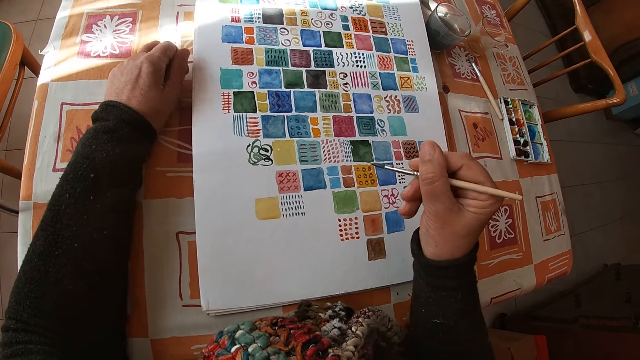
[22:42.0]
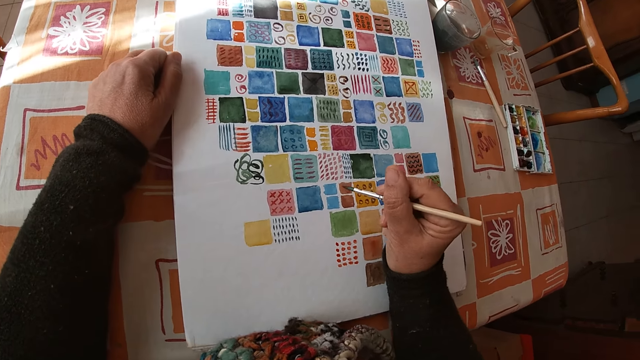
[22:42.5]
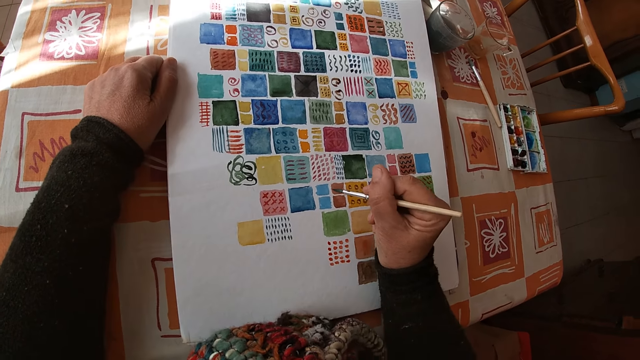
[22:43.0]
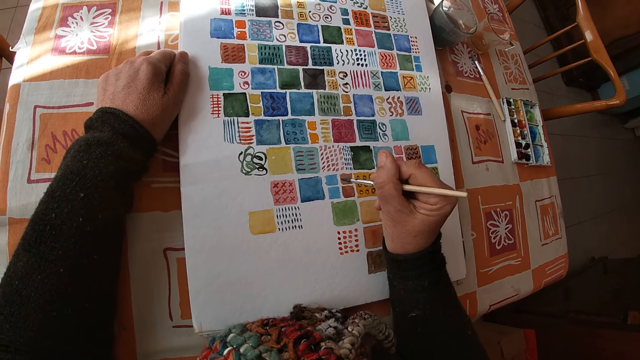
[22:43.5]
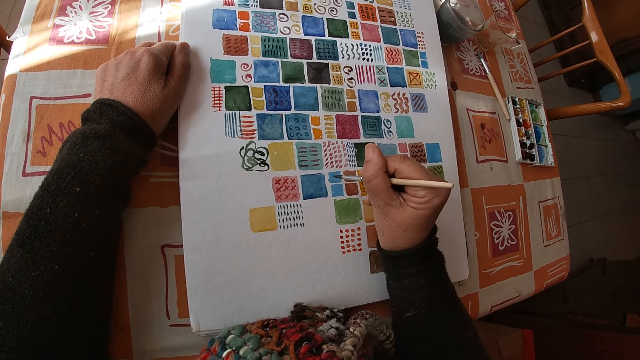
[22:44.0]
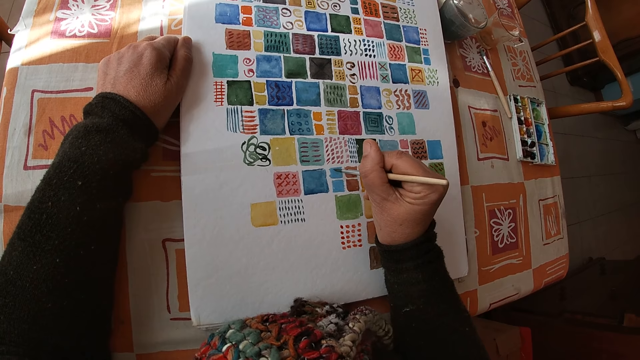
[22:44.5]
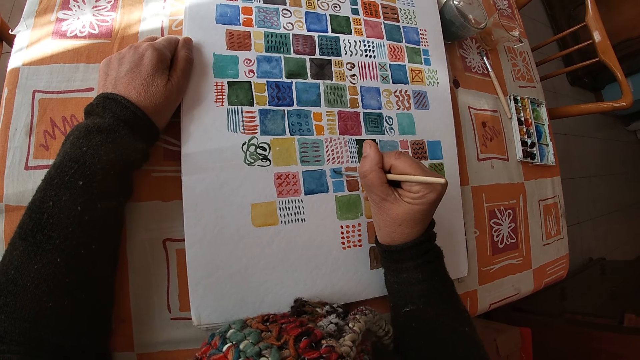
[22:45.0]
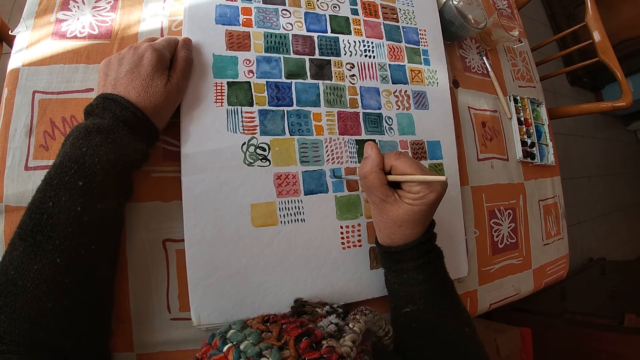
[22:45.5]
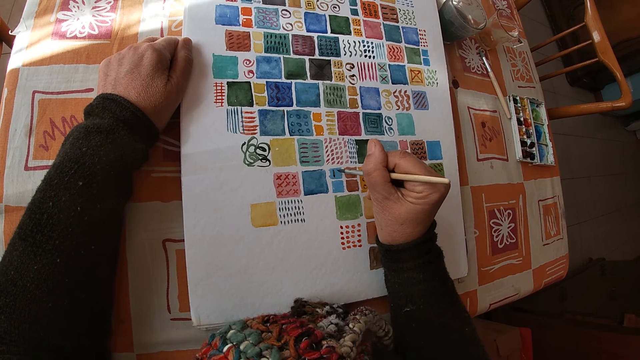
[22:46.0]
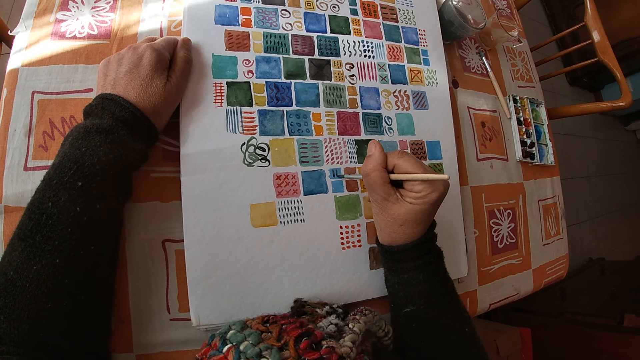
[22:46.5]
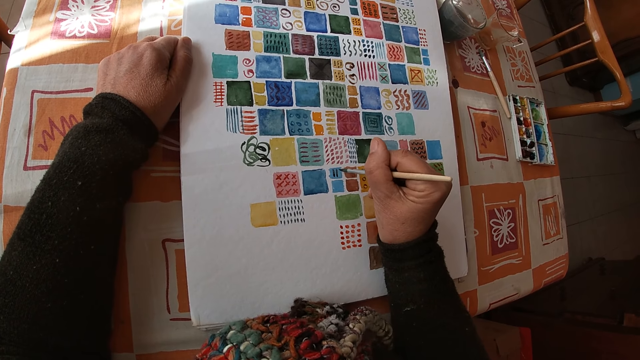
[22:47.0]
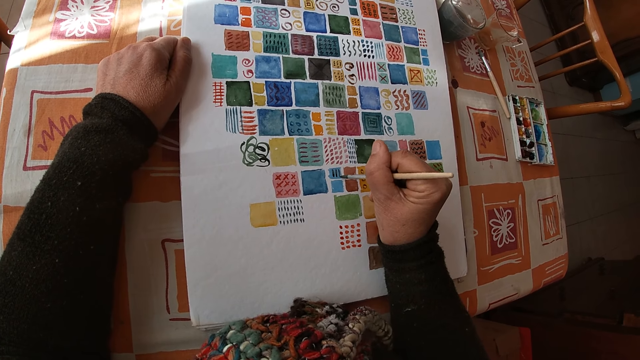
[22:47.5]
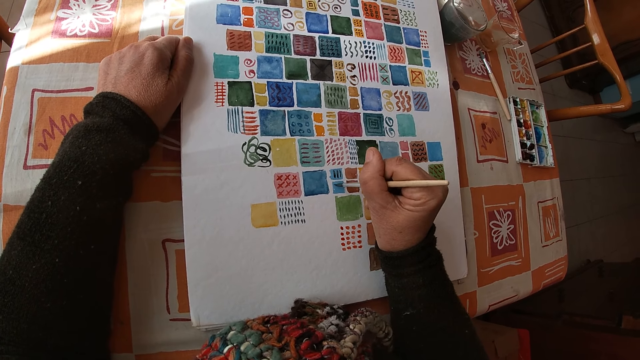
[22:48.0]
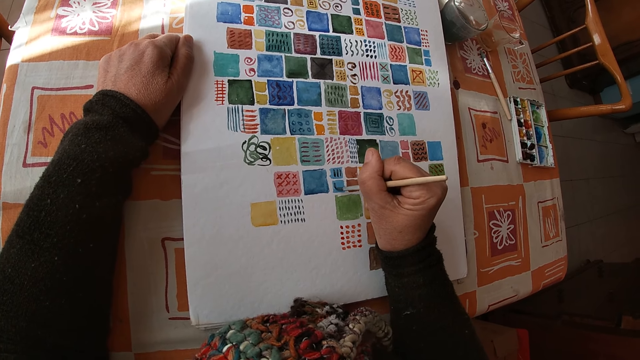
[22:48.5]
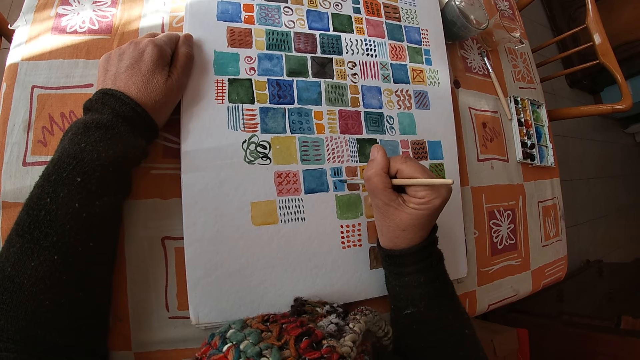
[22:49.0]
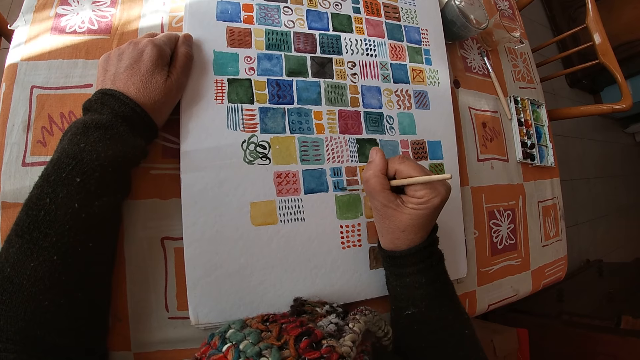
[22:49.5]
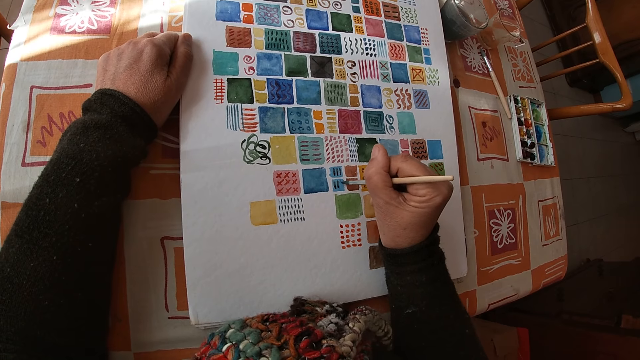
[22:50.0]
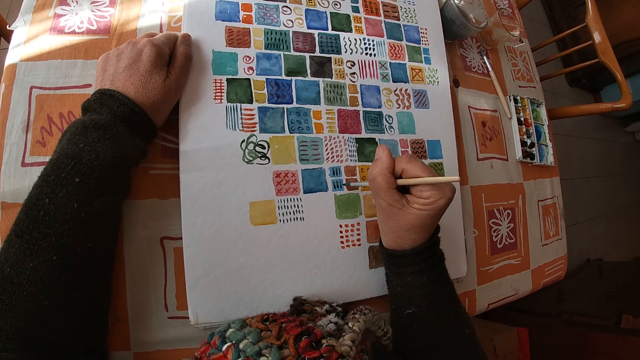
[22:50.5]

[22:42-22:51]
The camera wearer paints on the canvas pad on the table with the paint brush in her right hand.

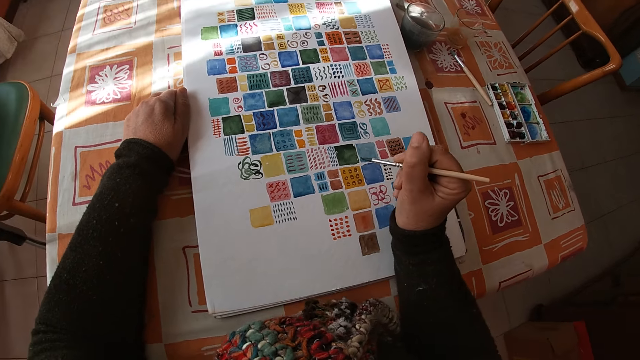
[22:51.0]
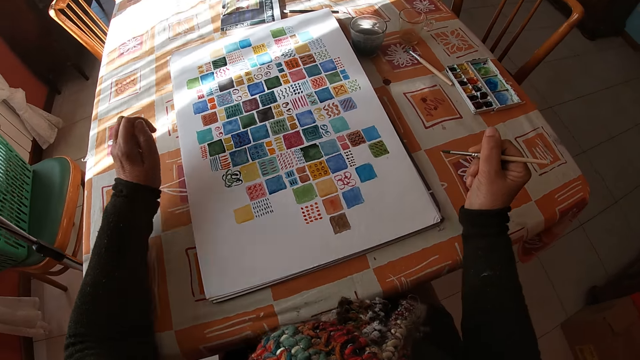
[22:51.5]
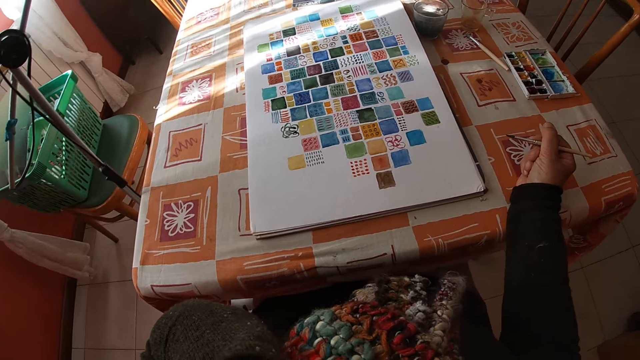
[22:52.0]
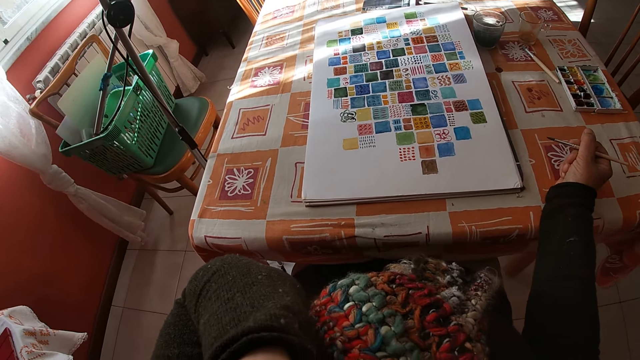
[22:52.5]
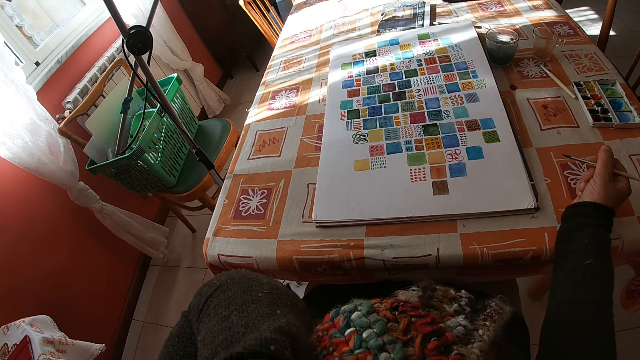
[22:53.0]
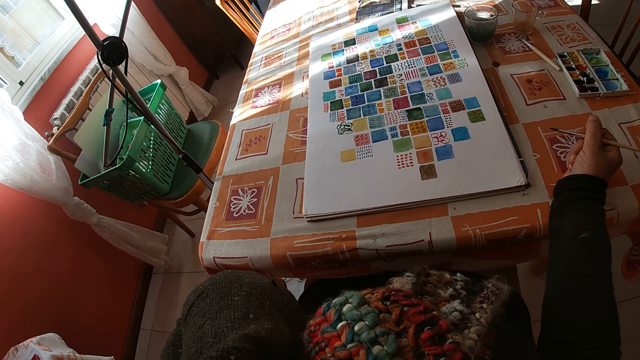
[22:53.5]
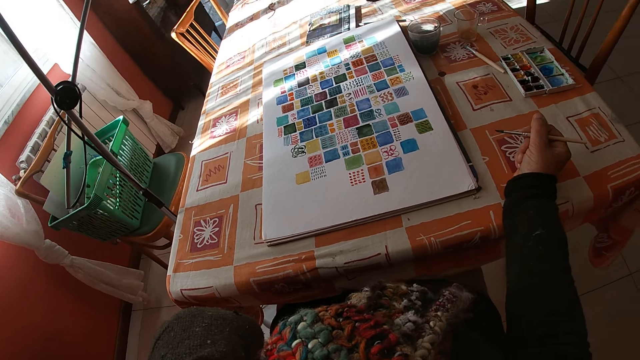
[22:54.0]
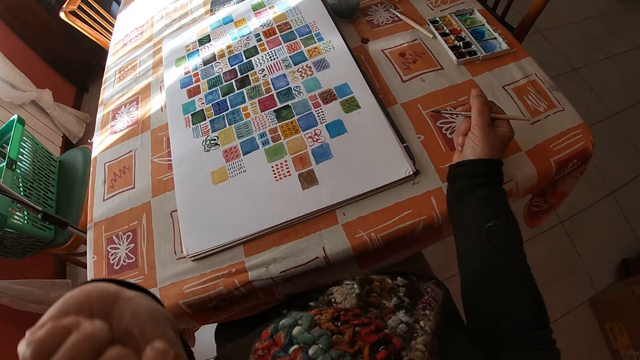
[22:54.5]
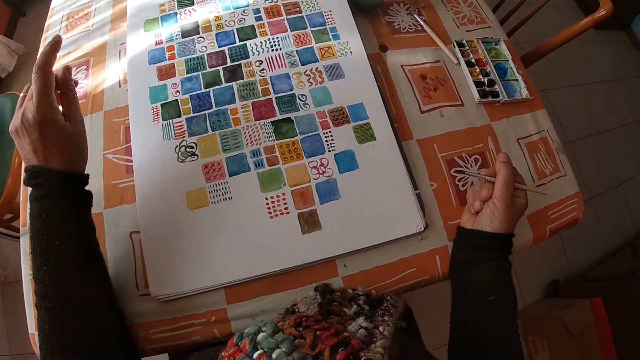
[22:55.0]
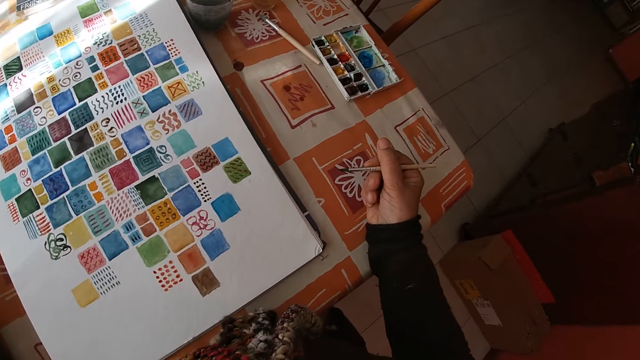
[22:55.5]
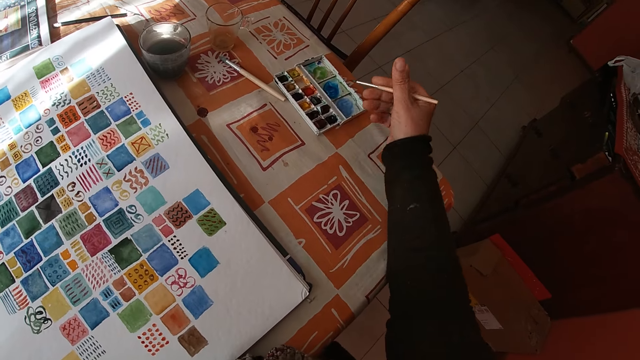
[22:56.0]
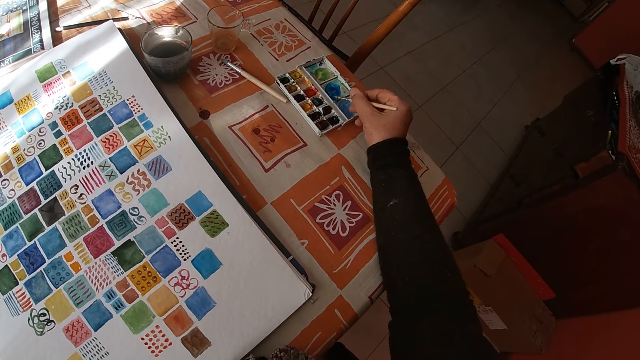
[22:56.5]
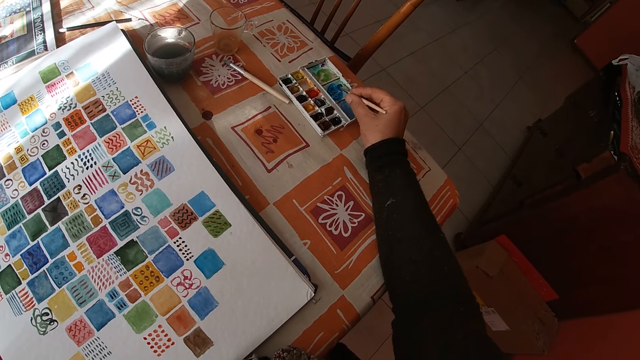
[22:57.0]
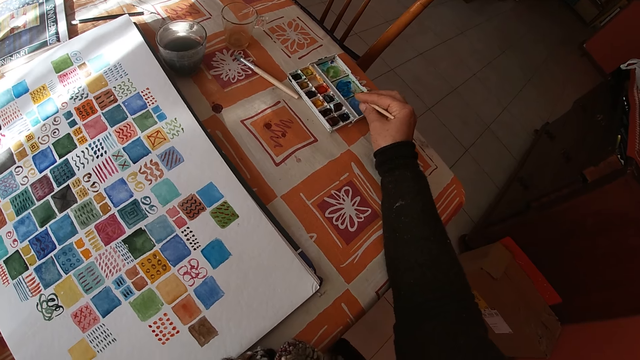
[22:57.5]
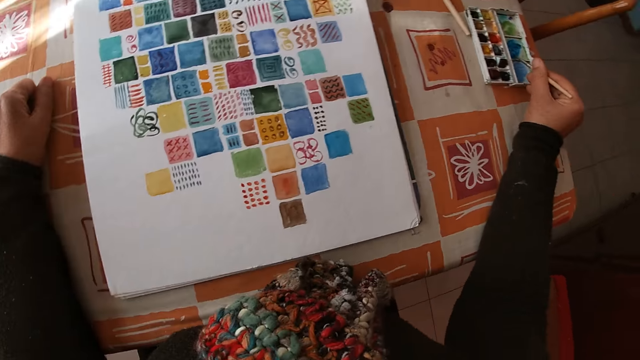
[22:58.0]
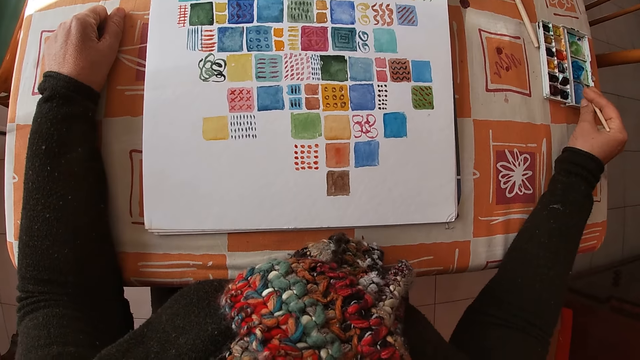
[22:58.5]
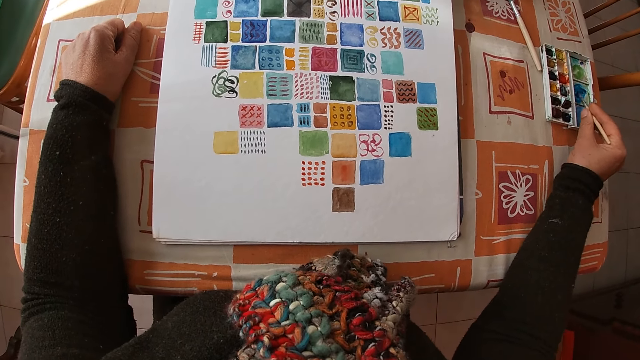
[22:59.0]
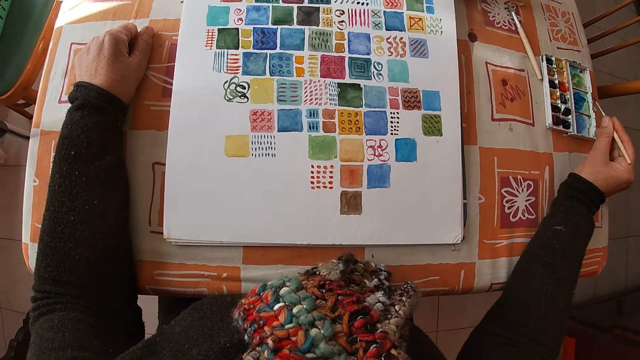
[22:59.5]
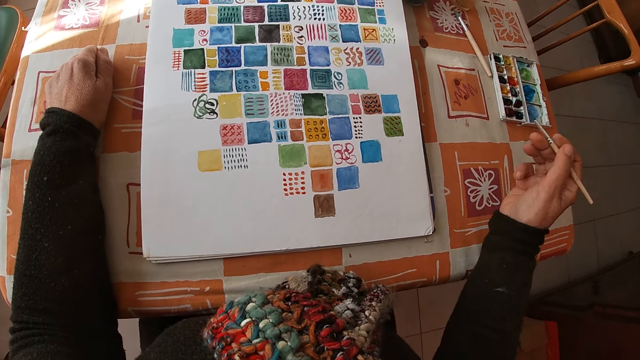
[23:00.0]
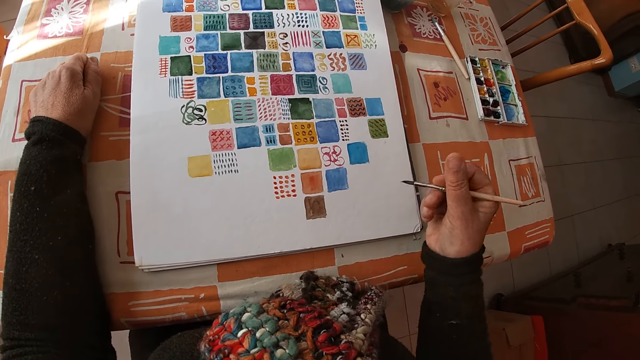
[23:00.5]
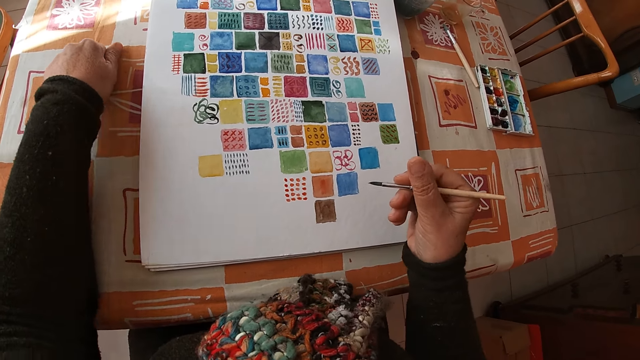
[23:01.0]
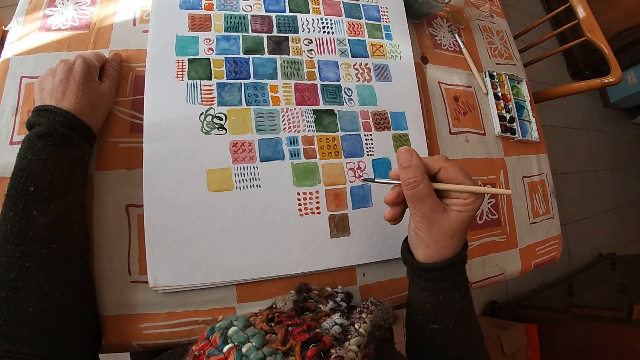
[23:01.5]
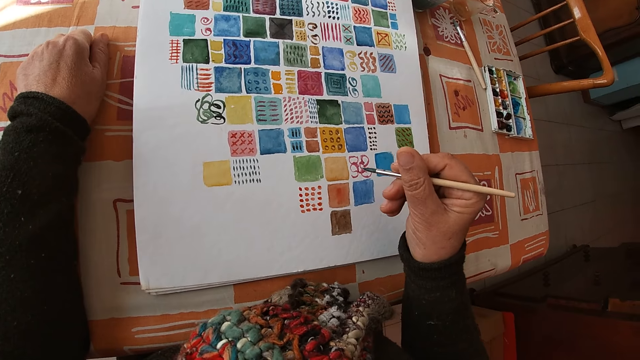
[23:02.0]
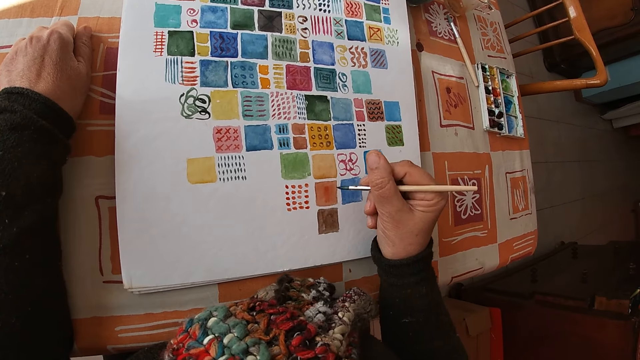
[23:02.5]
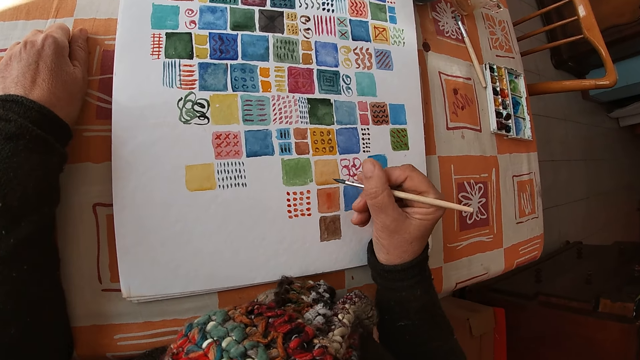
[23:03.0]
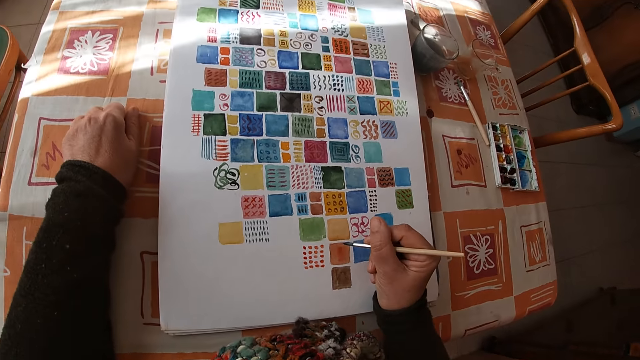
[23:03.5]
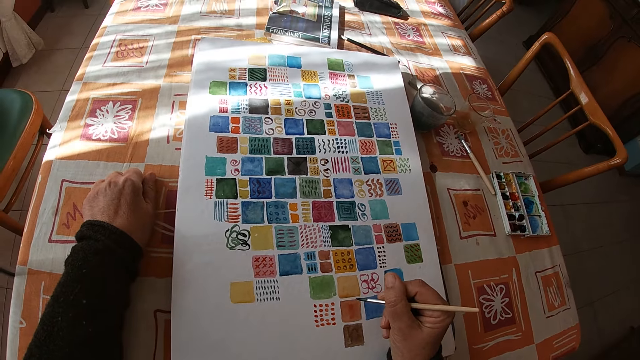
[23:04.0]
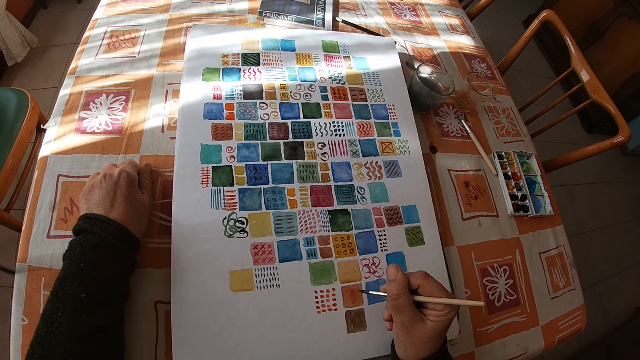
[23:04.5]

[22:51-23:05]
The camera wearer holds the paintbrush. She touches her face with her left hand. She lifts the left hand. She looks at the drawing. She places her left arm on the table. She dips the paint brush in her right hand into a color palette on the table. She looks at the drawing. She holds the paintbrush.
